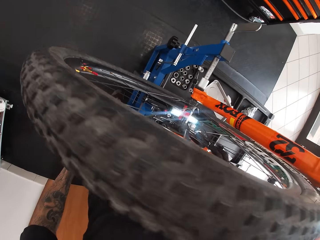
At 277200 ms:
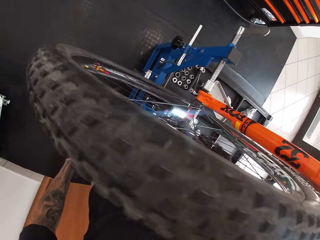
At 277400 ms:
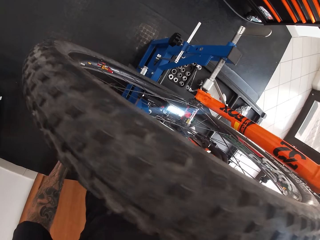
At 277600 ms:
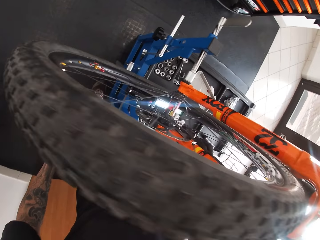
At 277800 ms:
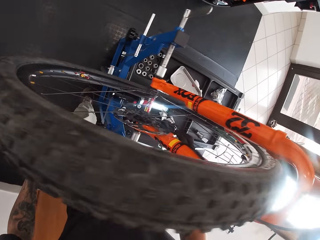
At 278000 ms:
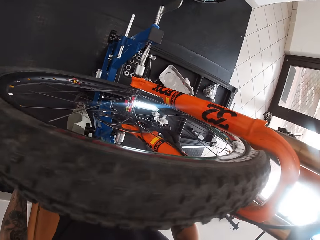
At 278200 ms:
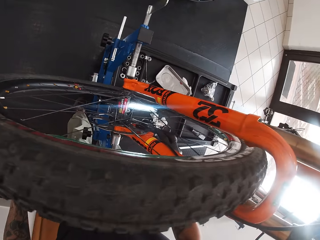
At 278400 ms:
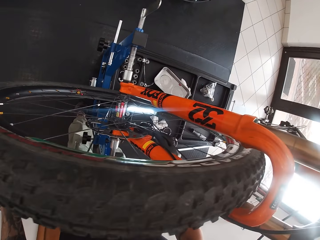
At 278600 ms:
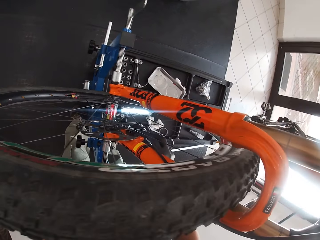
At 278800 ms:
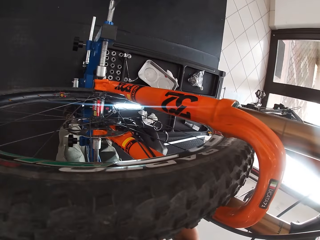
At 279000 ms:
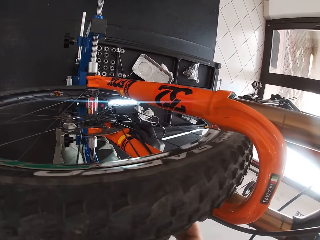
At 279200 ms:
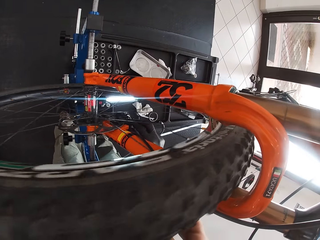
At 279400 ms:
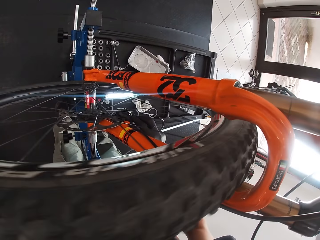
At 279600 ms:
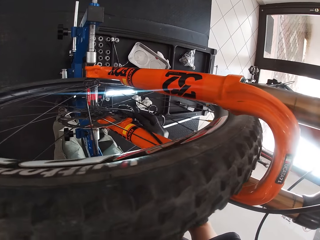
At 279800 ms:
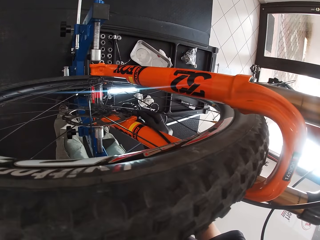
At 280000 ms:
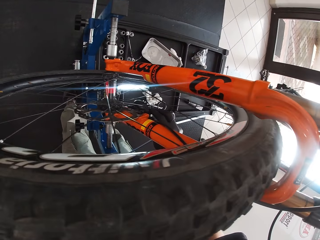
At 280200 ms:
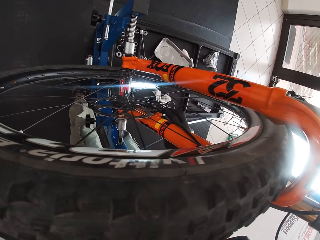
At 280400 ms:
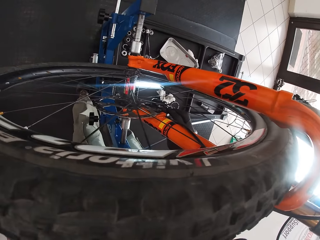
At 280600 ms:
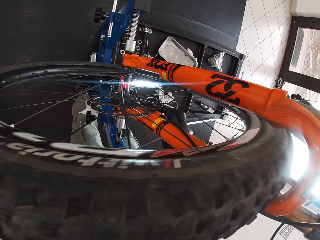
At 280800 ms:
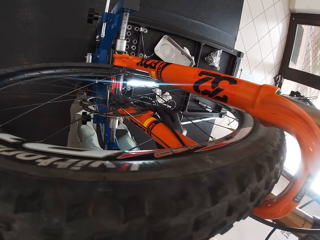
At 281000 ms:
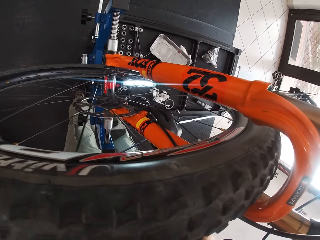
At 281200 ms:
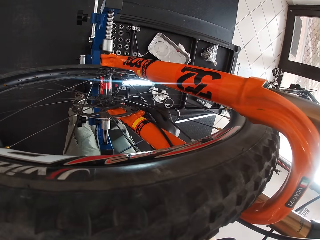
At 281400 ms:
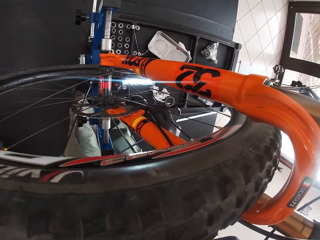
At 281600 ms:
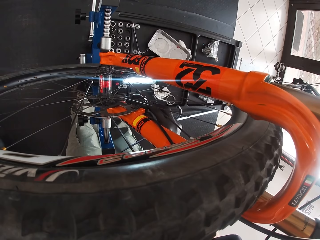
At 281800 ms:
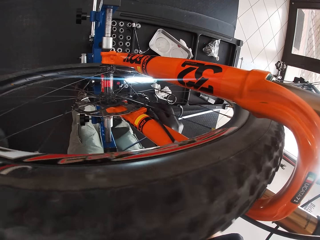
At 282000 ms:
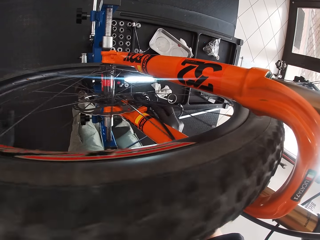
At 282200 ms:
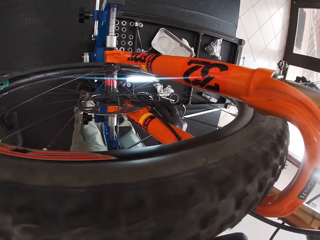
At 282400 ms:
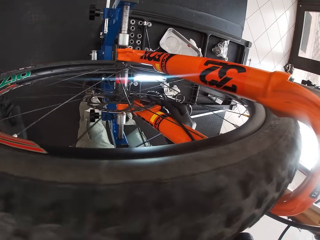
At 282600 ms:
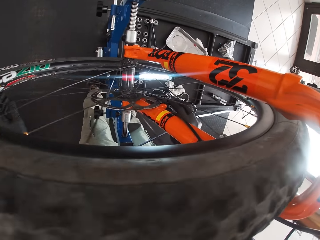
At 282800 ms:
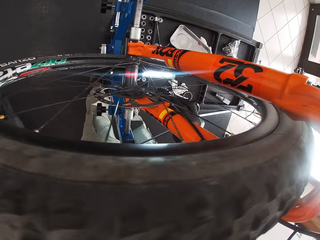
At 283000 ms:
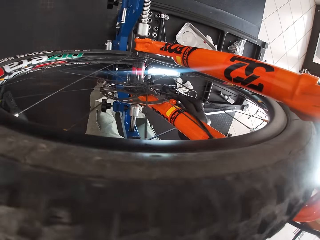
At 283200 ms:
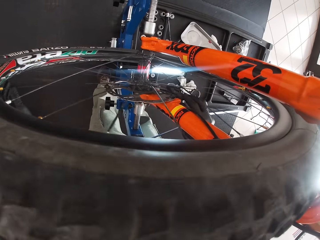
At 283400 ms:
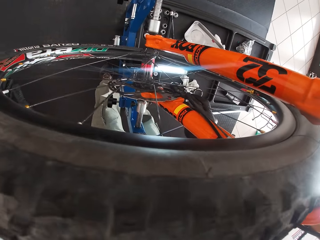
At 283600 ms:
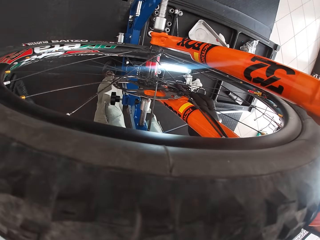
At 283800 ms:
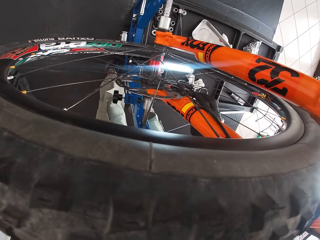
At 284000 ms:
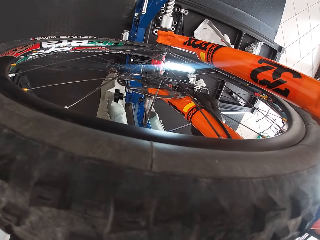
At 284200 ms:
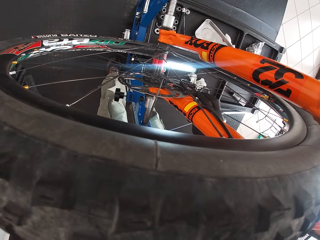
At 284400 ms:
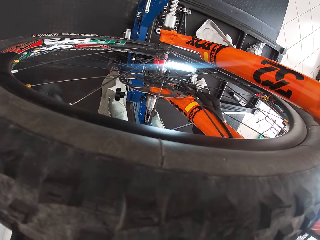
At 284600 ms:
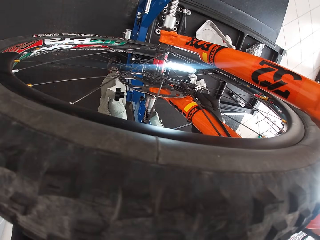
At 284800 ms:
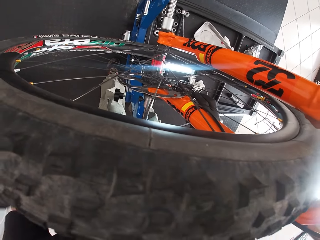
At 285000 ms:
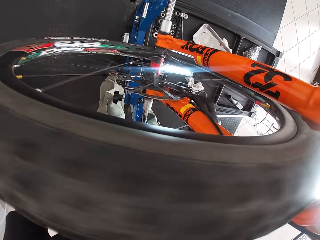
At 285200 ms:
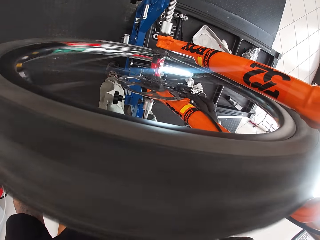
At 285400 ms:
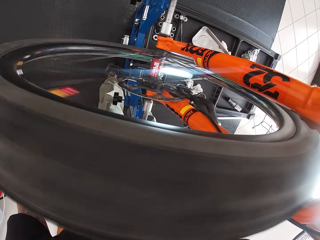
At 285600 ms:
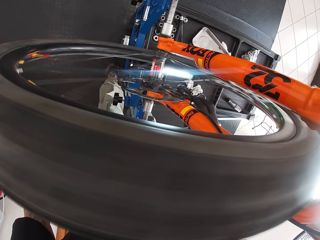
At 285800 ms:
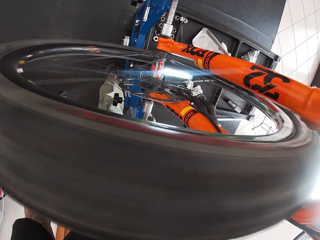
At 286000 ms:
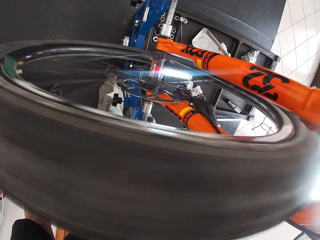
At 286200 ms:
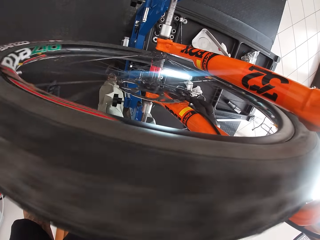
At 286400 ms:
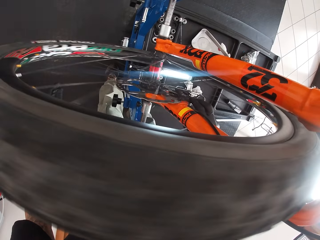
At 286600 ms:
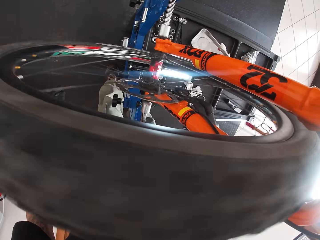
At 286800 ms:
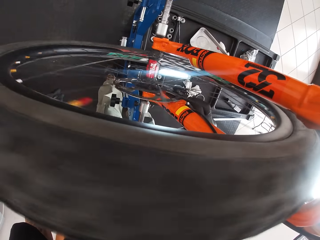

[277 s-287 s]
The camera wearer looks at the bicycle and spins the wheel.

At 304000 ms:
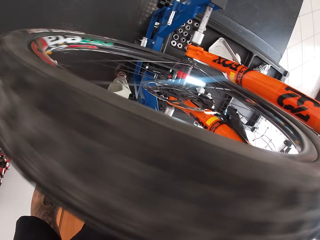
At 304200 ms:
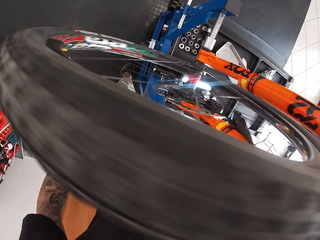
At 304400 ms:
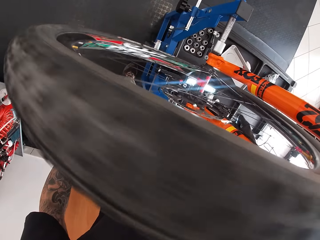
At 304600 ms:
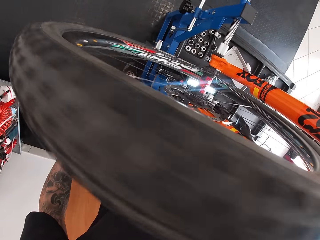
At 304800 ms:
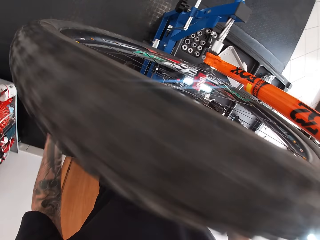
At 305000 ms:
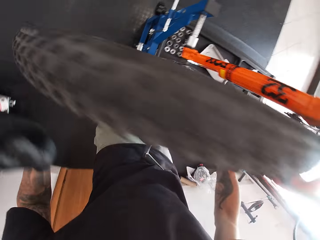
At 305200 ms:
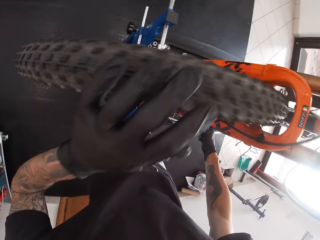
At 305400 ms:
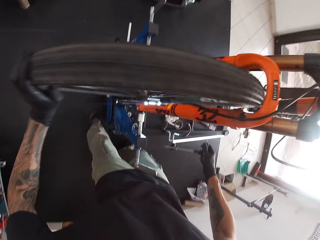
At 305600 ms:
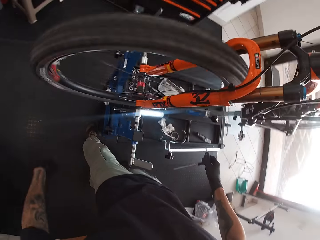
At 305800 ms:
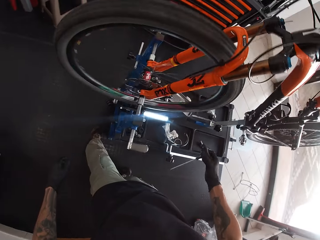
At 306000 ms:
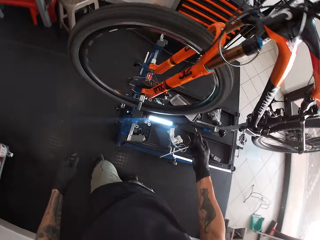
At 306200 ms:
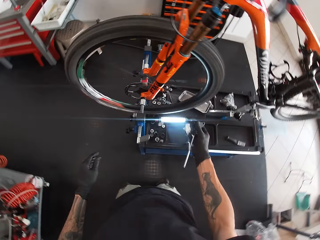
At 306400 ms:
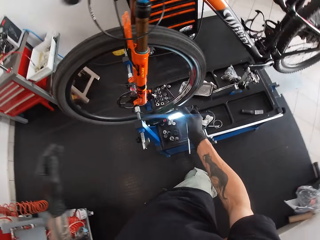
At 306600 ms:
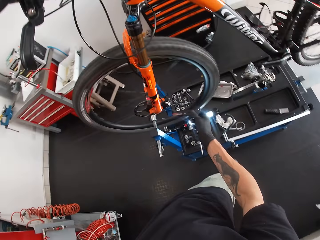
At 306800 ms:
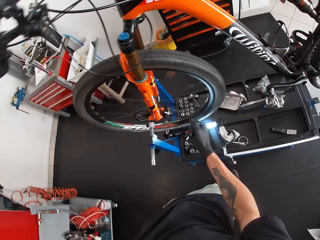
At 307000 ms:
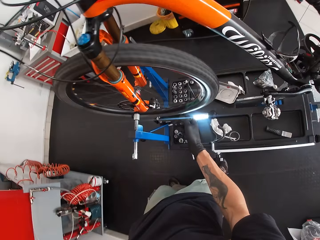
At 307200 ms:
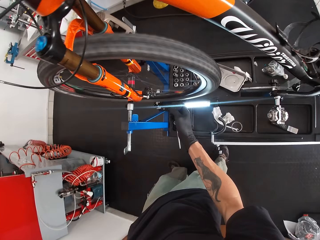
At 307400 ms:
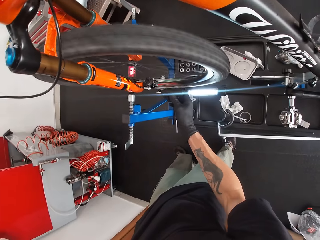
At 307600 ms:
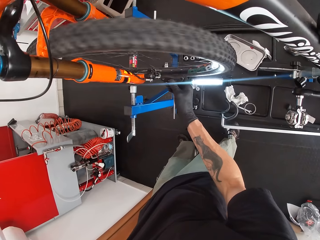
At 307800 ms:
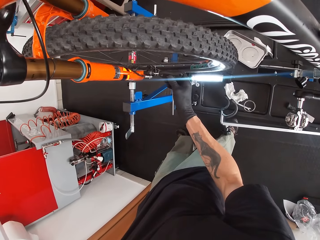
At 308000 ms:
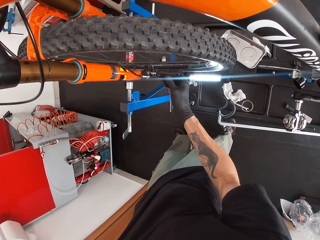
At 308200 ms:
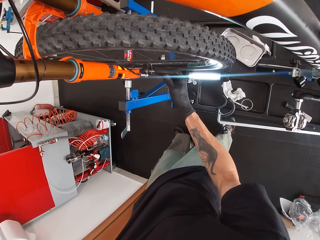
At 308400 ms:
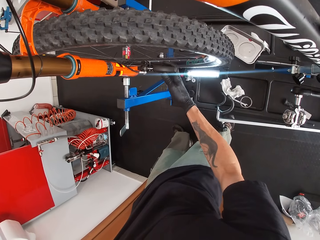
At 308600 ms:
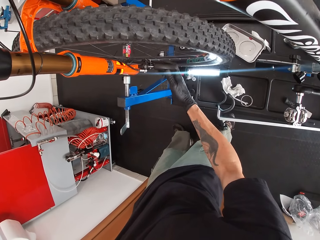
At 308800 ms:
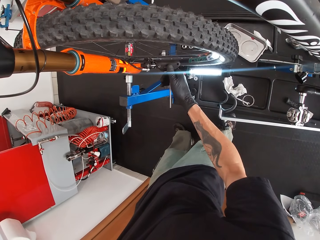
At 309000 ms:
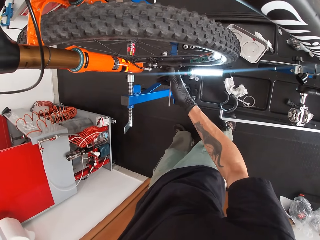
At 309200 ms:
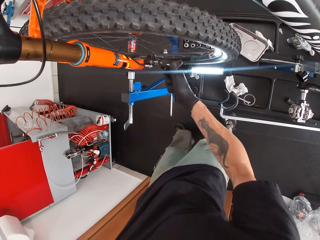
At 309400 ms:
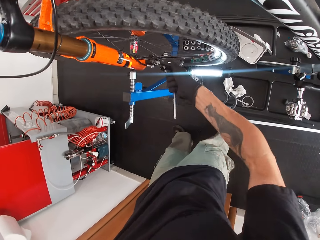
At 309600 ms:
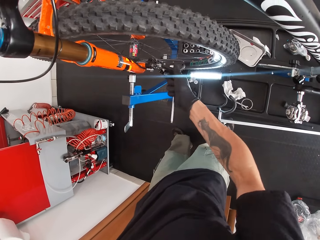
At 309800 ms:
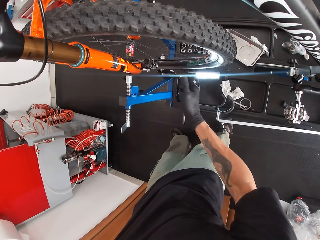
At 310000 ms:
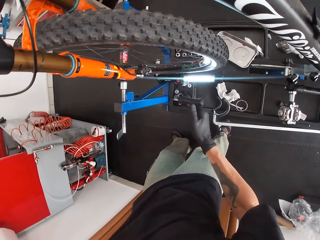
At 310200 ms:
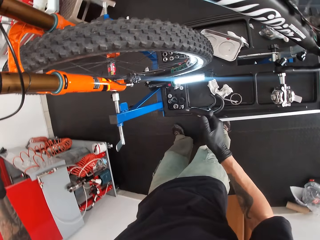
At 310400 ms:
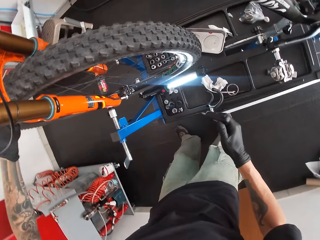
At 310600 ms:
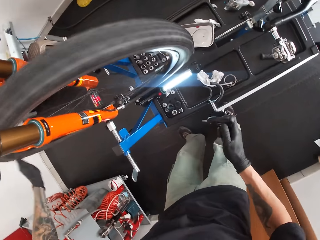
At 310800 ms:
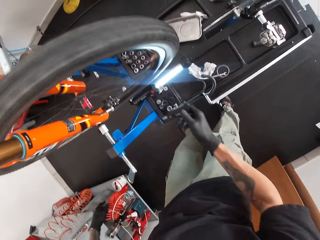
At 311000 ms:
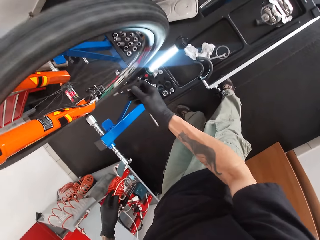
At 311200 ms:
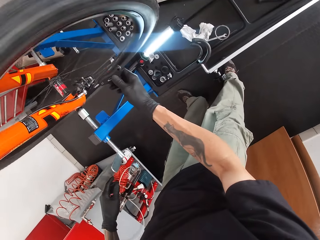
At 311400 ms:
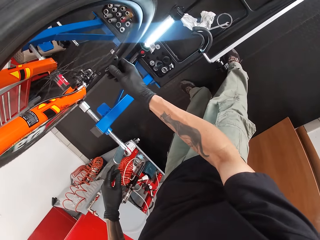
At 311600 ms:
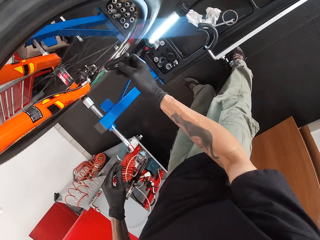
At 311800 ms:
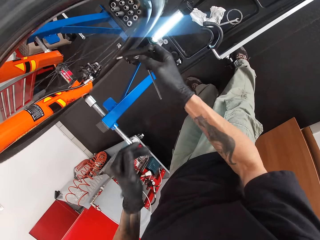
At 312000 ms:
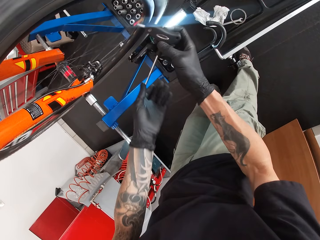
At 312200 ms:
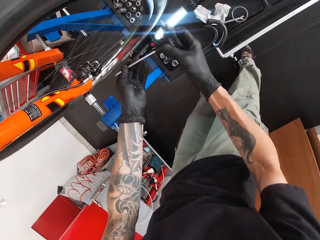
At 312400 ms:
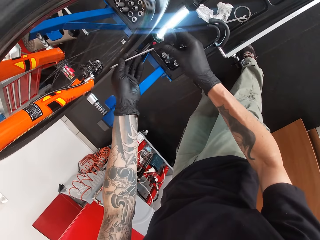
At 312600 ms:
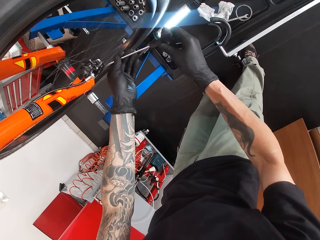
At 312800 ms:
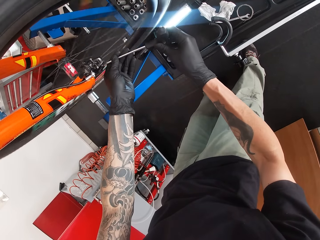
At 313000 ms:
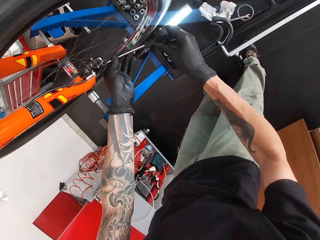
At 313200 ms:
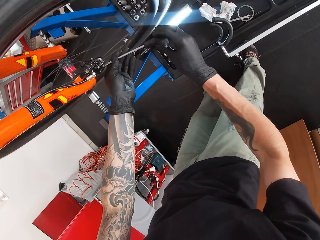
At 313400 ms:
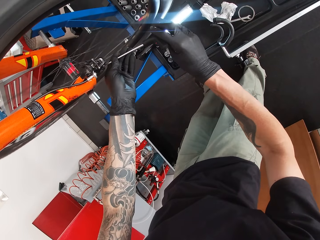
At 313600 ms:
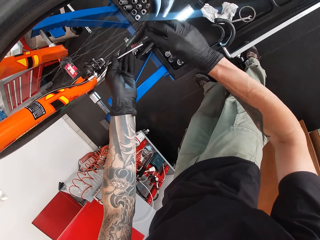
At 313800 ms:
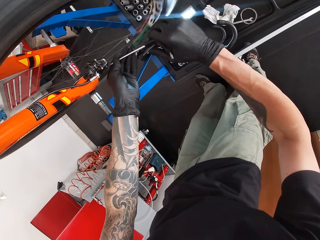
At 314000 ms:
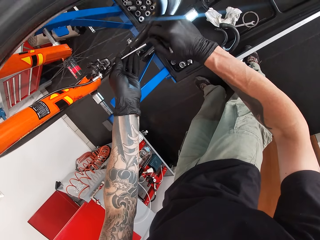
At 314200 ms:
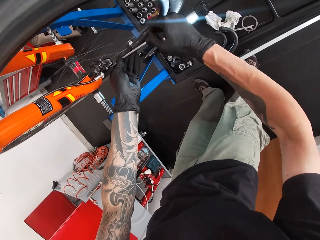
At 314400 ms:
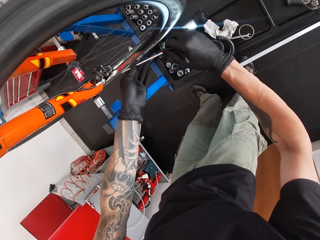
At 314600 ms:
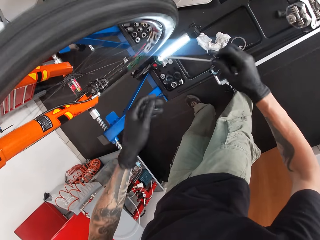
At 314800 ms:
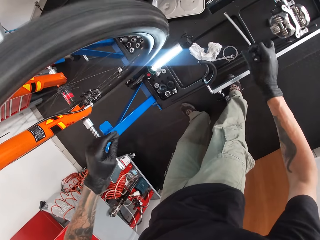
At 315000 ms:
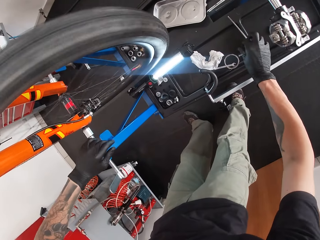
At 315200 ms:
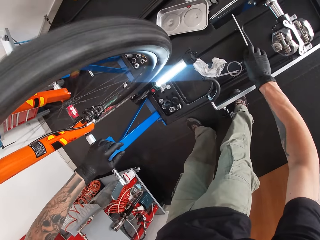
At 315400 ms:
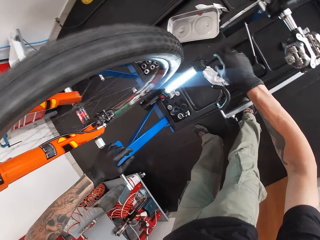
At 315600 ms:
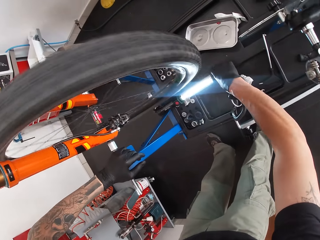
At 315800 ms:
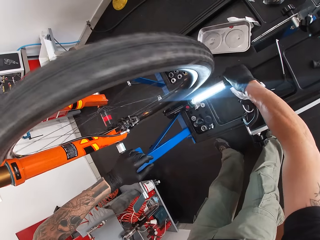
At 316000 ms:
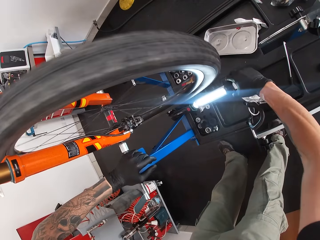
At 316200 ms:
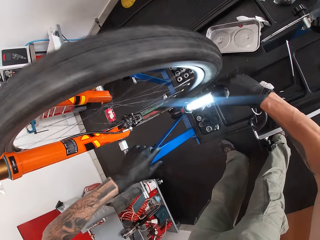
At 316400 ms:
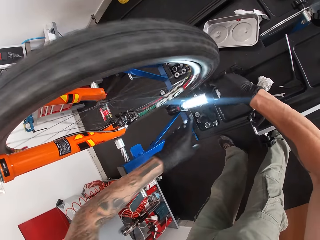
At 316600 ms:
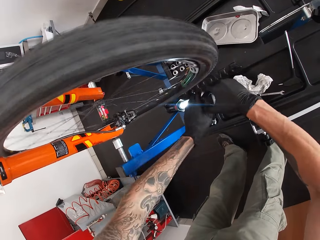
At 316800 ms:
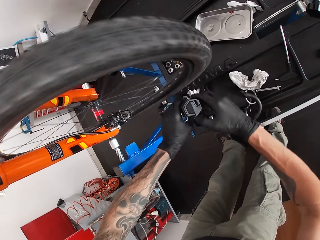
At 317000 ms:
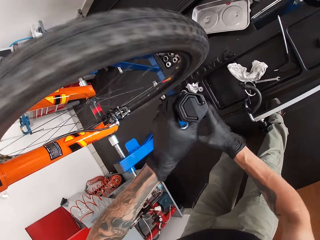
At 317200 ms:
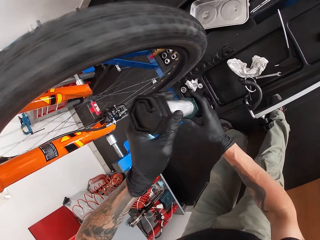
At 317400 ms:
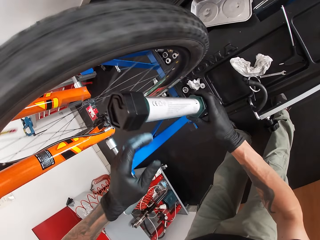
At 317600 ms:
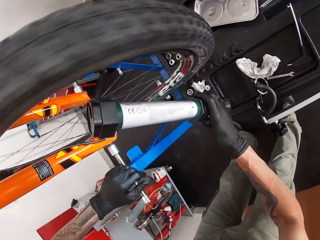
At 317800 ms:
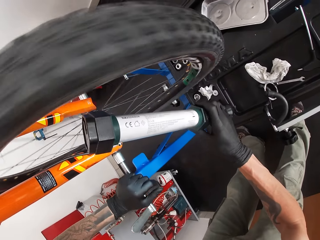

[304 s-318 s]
The camera wearer spins the wheel with his hand. He inserts the spanner in the pedals. He fastens the screw on the bicycle's derailleur with the l-shaped screwdriver in his right hand. He stops the spinning wheels with the spanner. He removes the spanner from the pedals. He spins the wheel with his left hand. He inserts the spanner in the pedals. He fastens the screw on the bicycle's axle with the l-shaped screwdriver in both hands. He drops the l-shaped screwdriver in a rack under the bicycle in his right hand. He picks up a lamp on the rack under the bicycle with his right hand.
